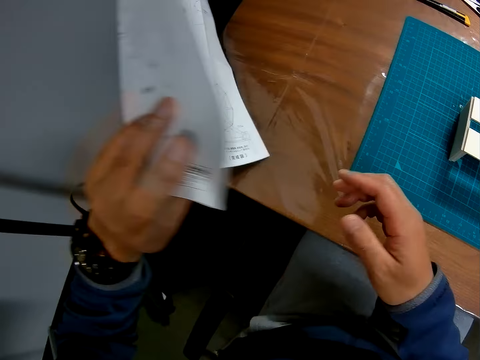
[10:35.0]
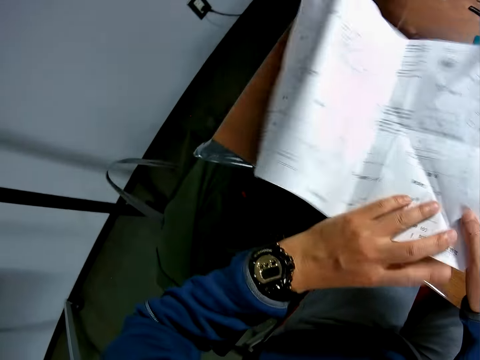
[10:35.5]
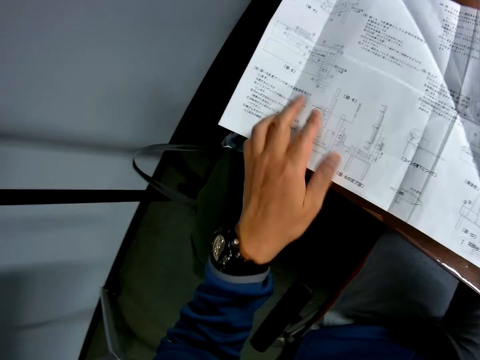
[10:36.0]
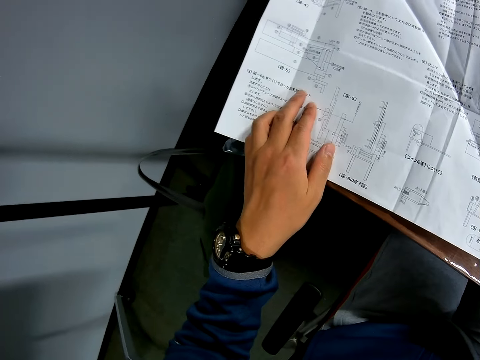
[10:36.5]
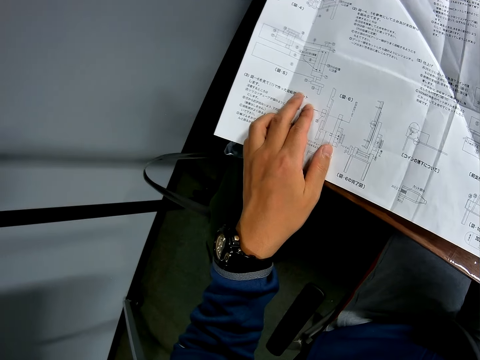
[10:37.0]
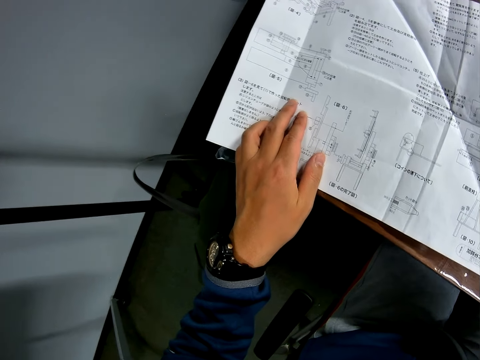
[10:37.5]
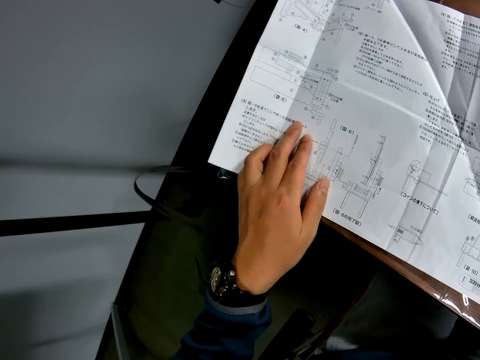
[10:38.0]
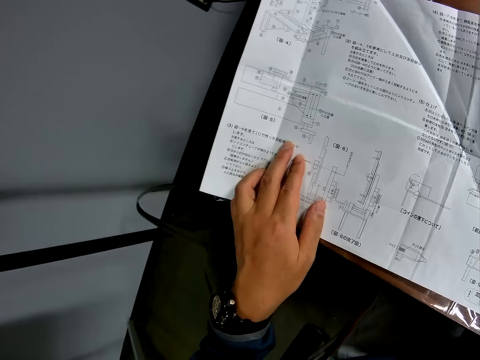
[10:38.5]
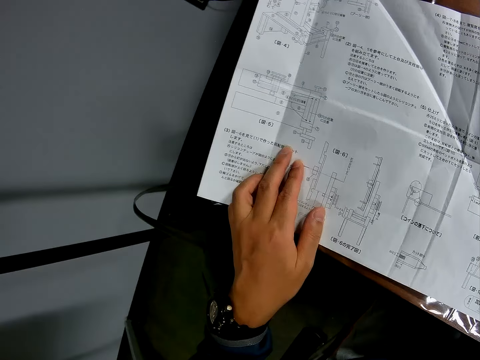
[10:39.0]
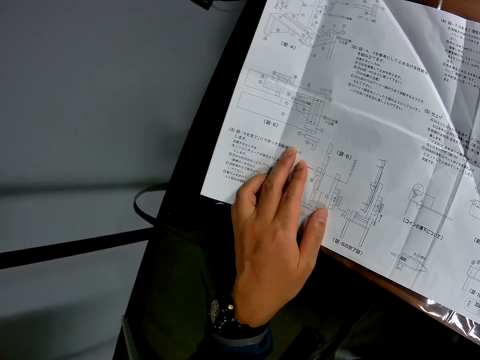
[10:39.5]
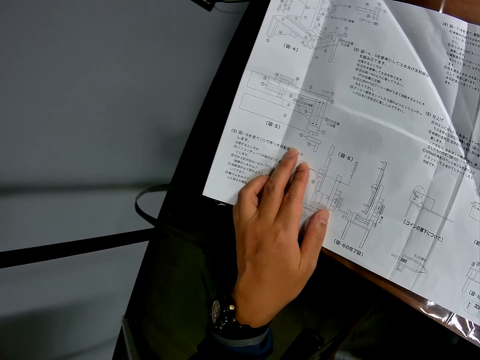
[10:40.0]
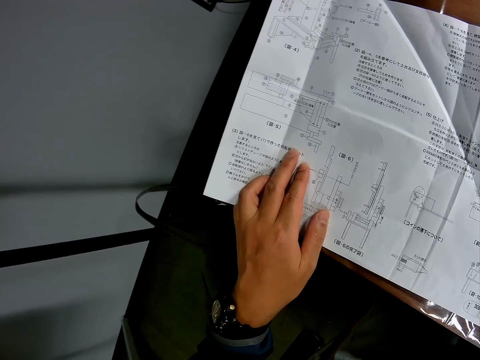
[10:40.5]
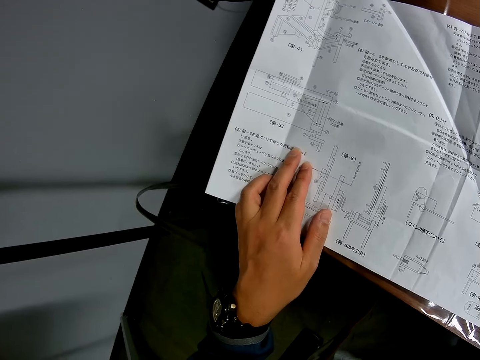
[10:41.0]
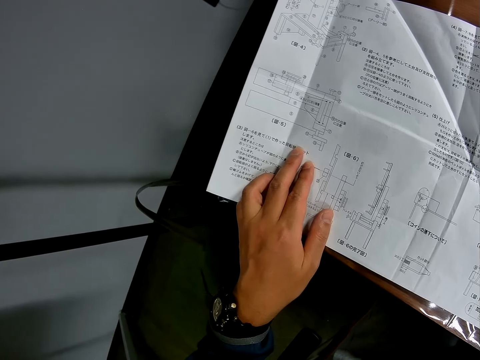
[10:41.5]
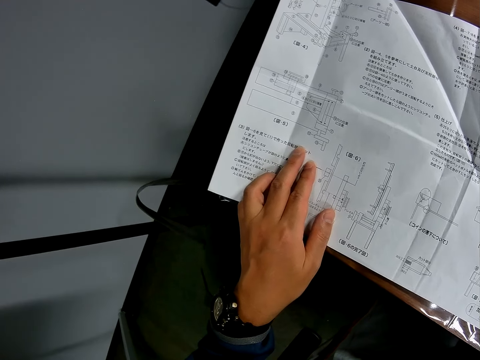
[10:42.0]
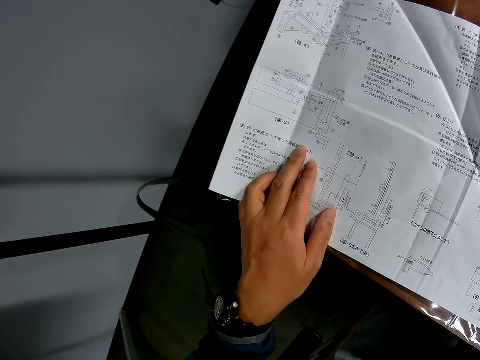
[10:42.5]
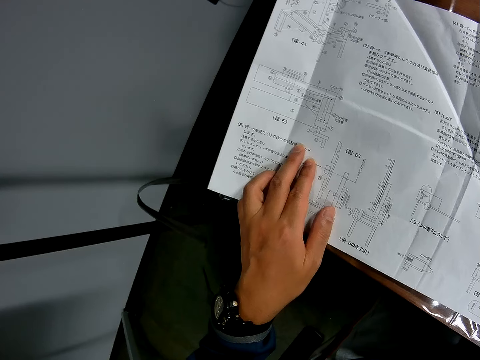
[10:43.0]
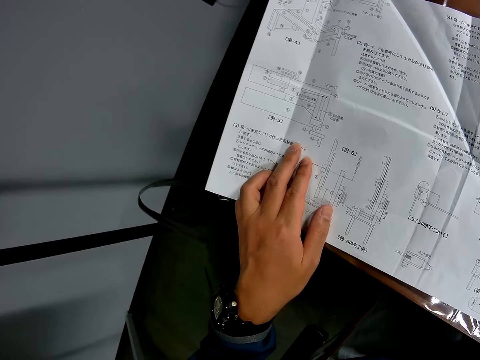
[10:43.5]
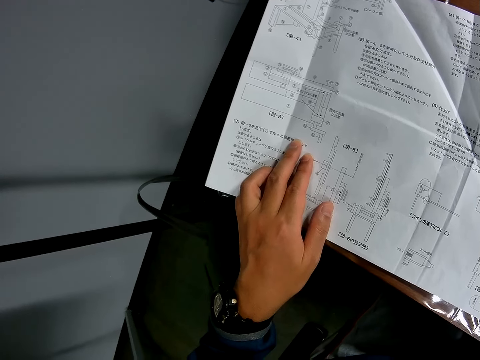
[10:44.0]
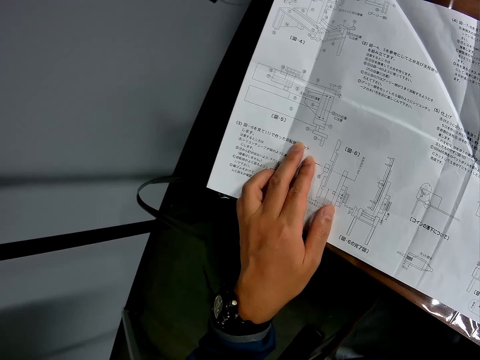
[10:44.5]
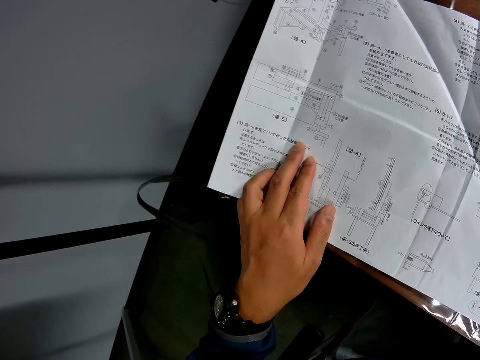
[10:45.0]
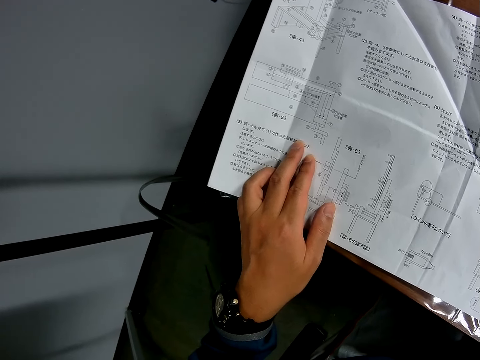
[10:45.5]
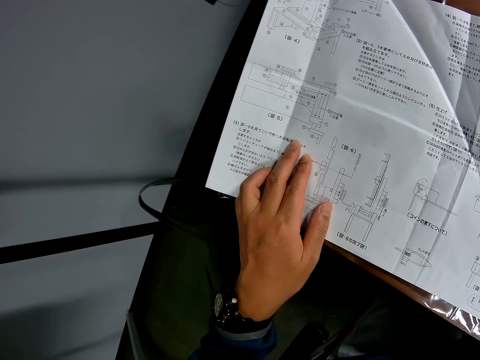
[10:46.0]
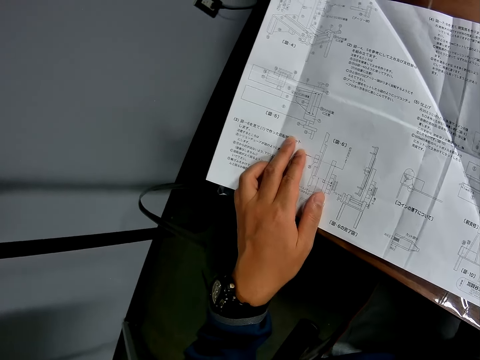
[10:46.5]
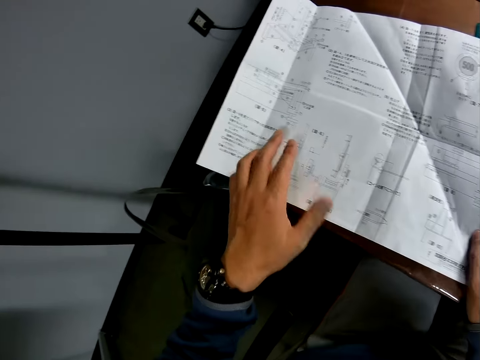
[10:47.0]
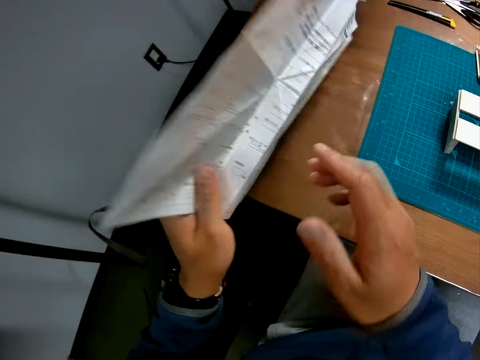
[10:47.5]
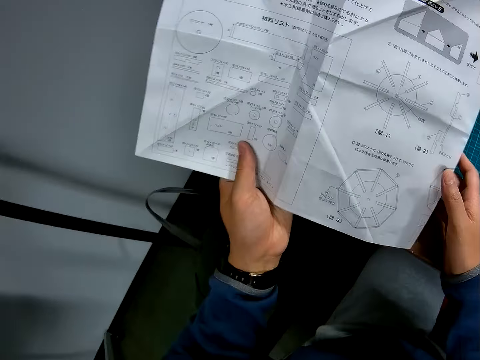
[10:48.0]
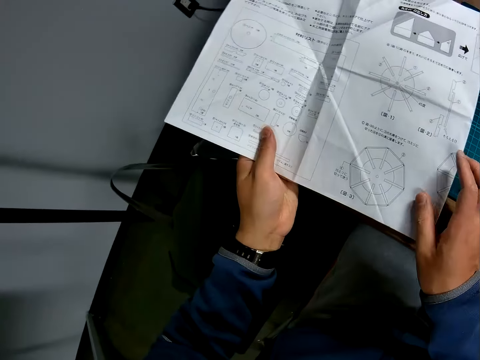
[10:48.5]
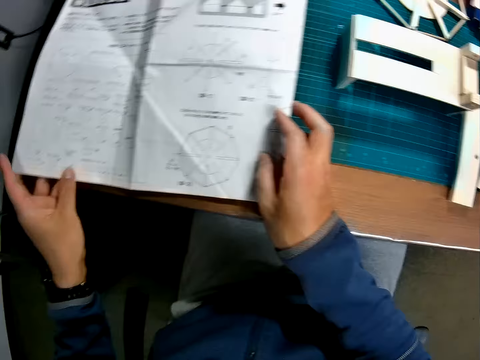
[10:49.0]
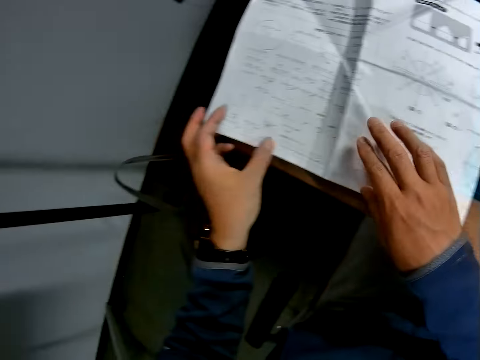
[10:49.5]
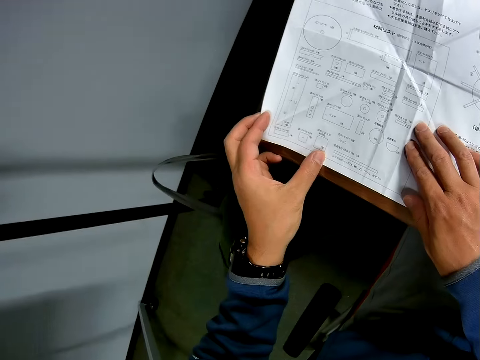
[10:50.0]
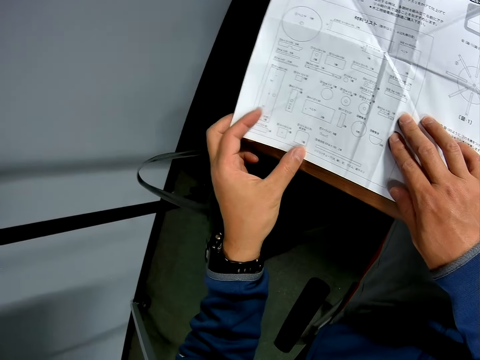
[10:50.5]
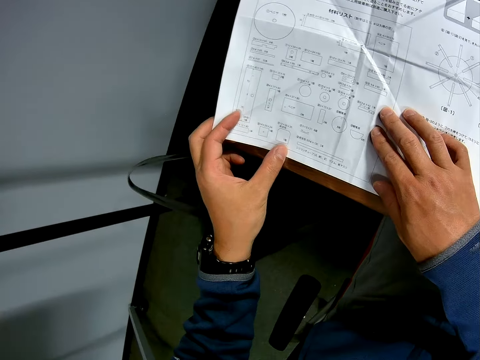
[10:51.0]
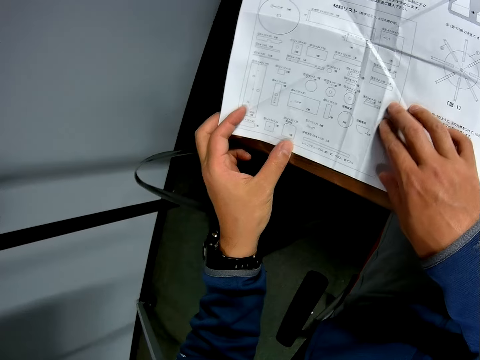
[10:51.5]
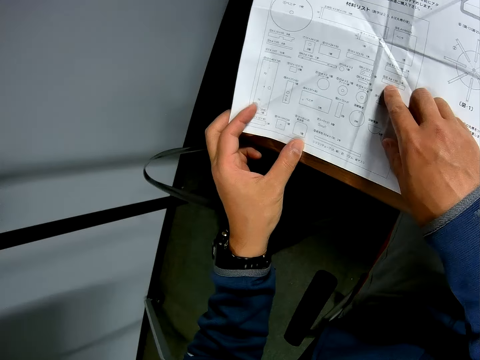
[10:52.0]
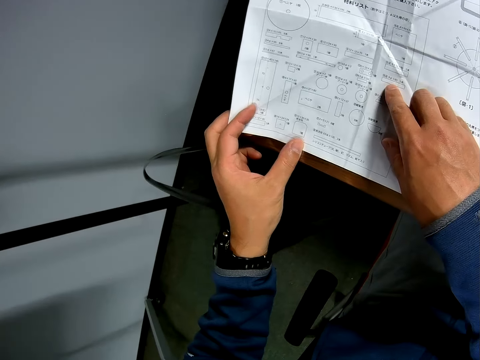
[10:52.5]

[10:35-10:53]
The camera wearer turns over the leaflet or paper. He holds the paper. He puts the paper on the table. He touches the leaflet with his left hand. He reads the paper. He turns over the leaflet. He puts the paper on the table. He touches the leaflet with his right hand. He reads the paper.

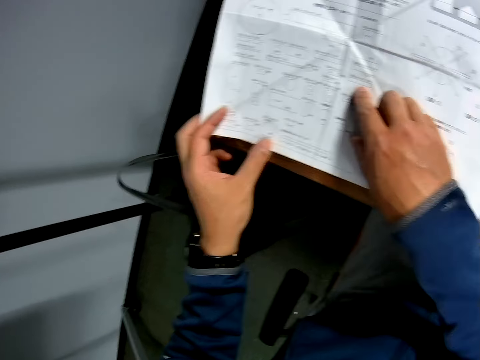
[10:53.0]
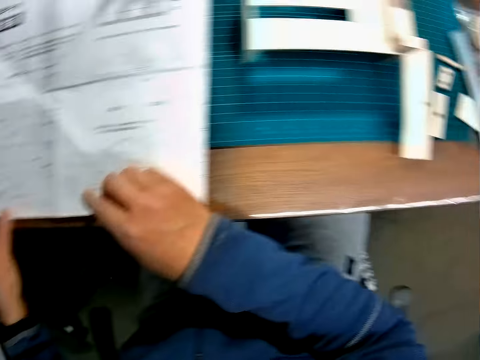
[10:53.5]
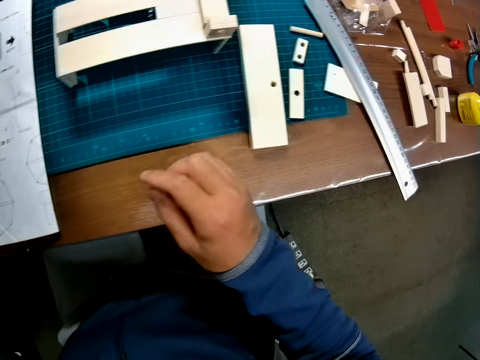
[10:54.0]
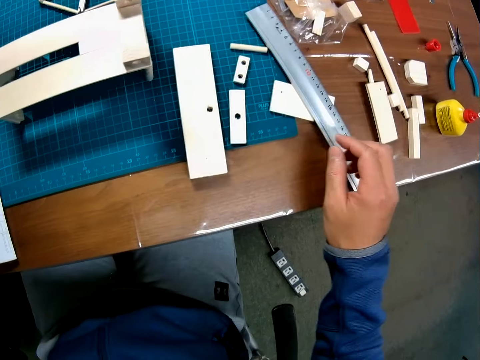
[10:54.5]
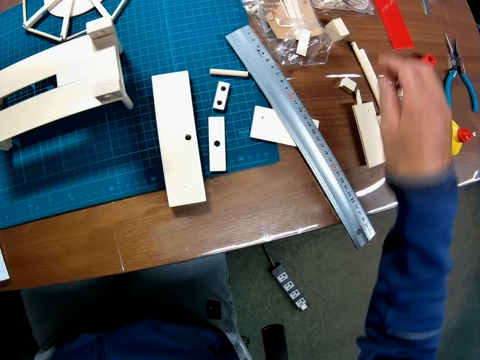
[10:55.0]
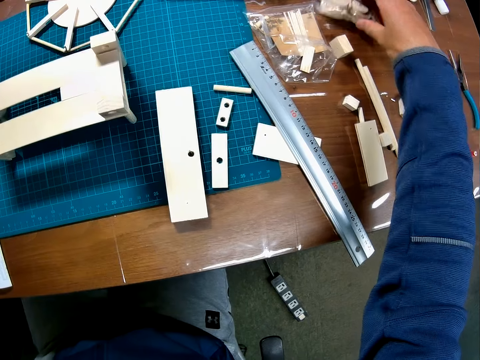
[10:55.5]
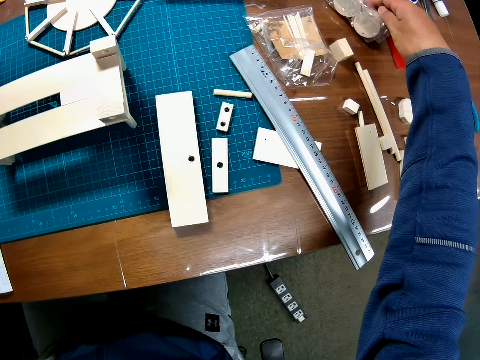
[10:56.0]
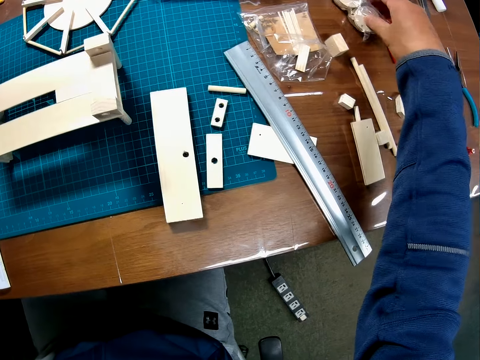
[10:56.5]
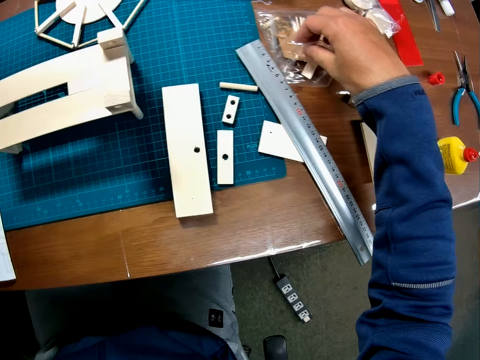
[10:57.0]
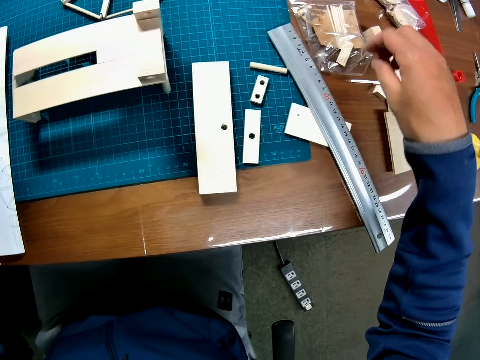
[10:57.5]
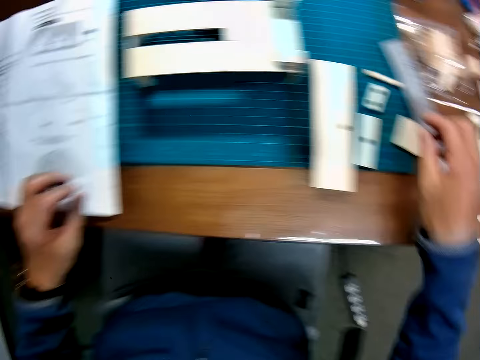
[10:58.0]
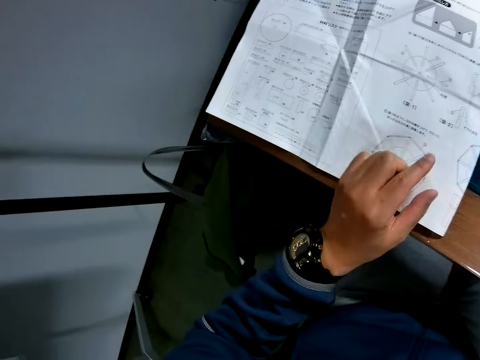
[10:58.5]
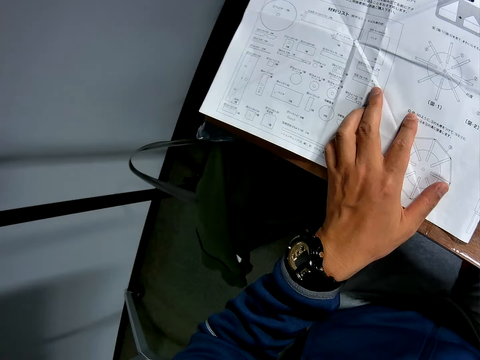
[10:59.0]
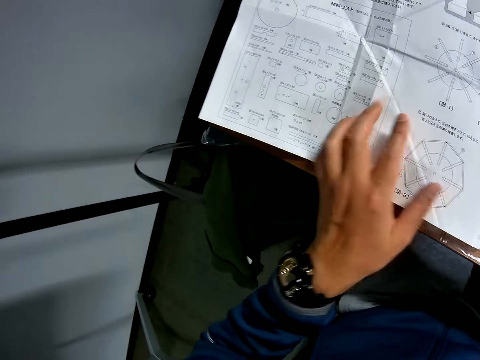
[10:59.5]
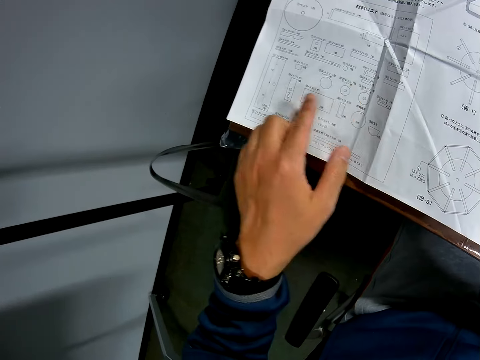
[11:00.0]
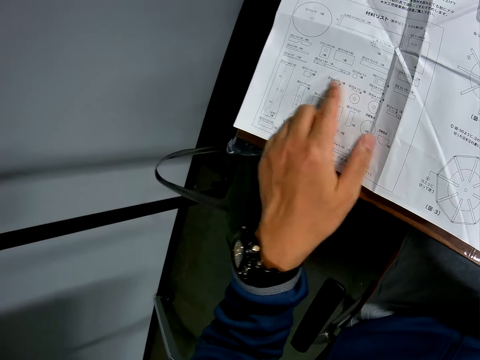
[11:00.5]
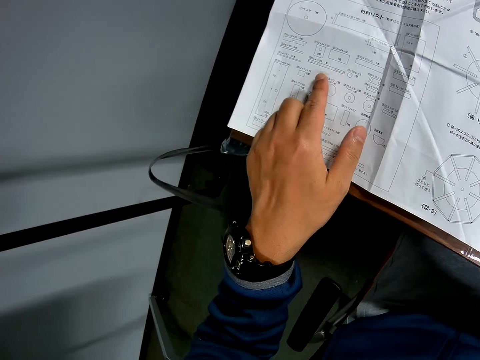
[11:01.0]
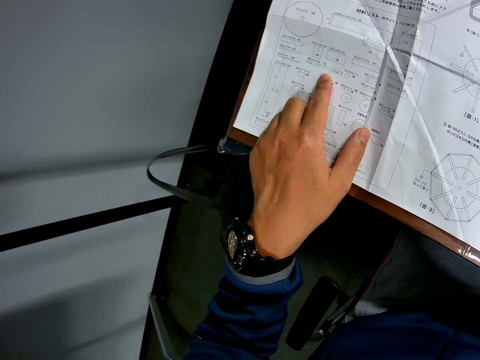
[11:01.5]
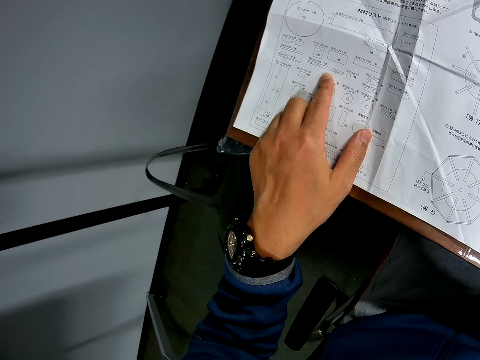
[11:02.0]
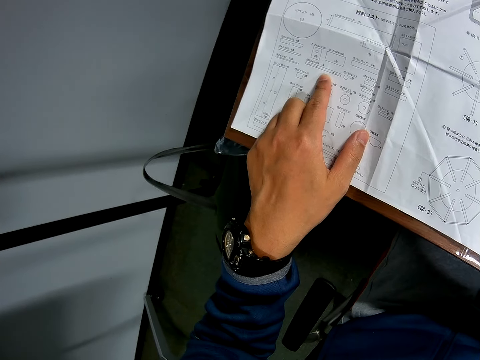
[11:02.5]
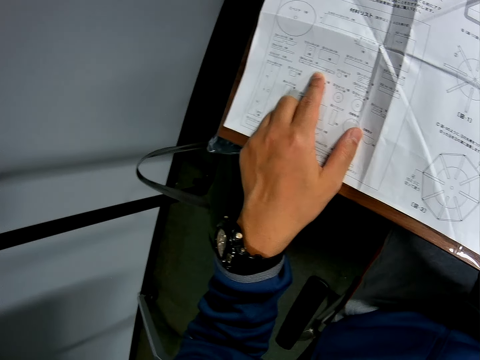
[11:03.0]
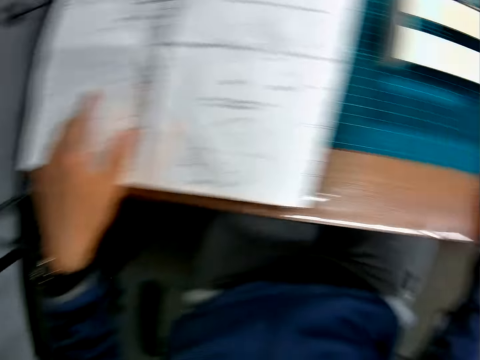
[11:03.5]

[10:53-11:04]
The camera wearer looks on the table. He touches two packages full of pieces of wood with his right hand. He reads the paper or leaflet. He touches the leaflet with his left hand.
